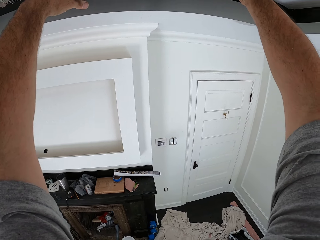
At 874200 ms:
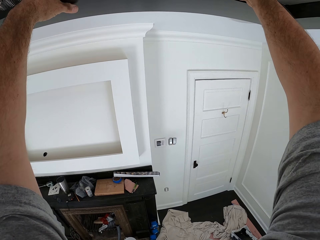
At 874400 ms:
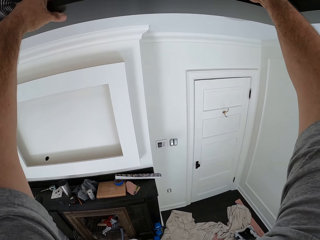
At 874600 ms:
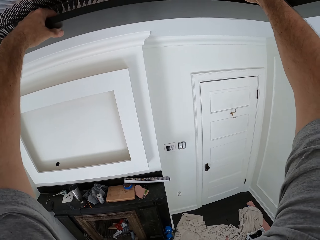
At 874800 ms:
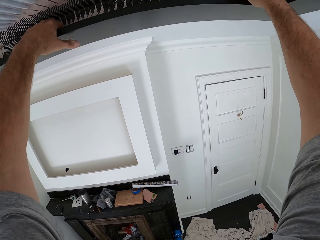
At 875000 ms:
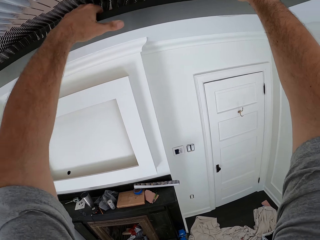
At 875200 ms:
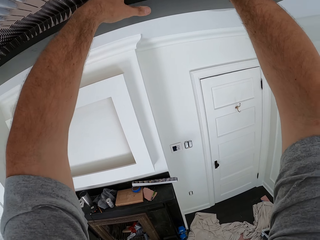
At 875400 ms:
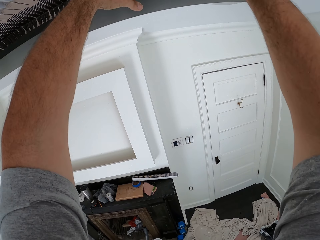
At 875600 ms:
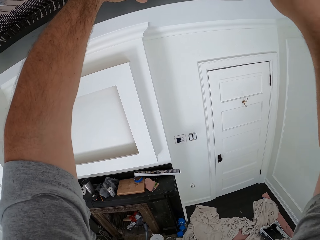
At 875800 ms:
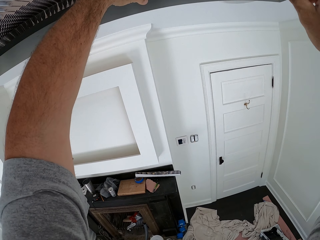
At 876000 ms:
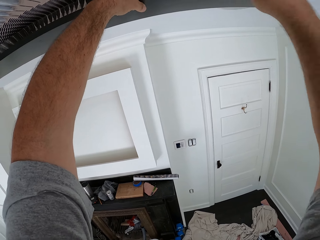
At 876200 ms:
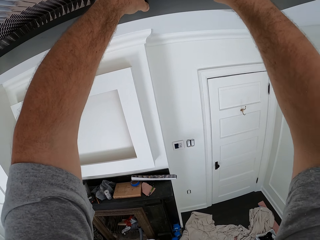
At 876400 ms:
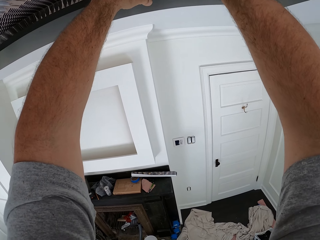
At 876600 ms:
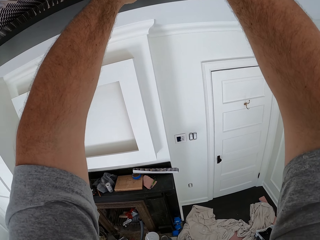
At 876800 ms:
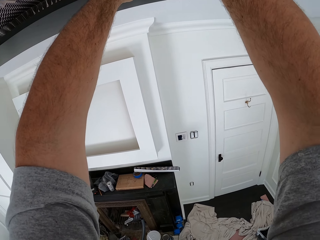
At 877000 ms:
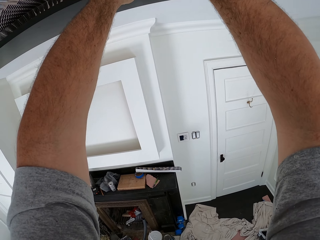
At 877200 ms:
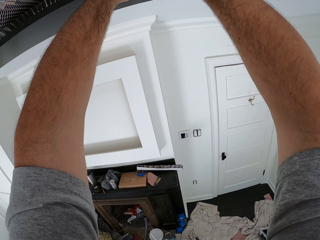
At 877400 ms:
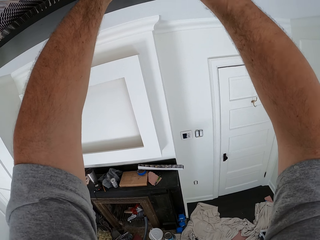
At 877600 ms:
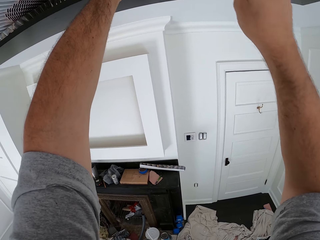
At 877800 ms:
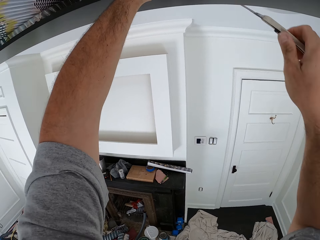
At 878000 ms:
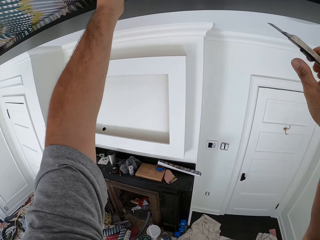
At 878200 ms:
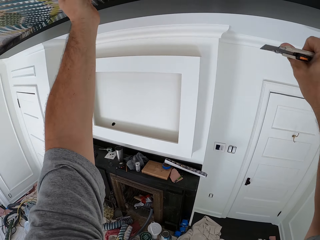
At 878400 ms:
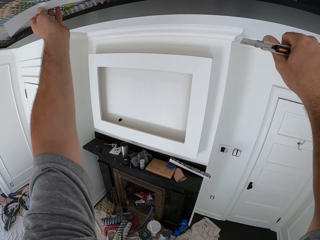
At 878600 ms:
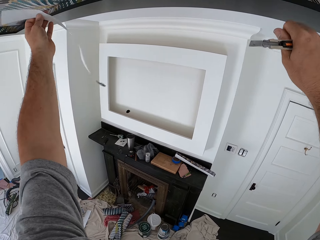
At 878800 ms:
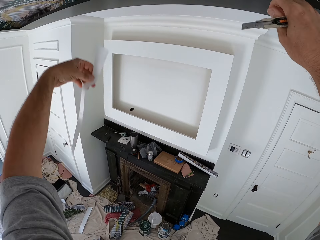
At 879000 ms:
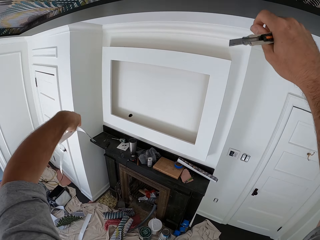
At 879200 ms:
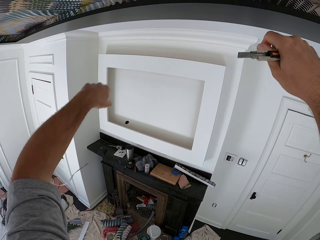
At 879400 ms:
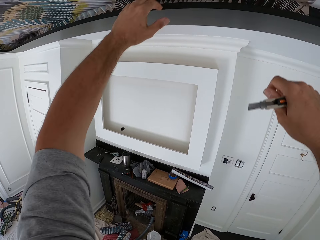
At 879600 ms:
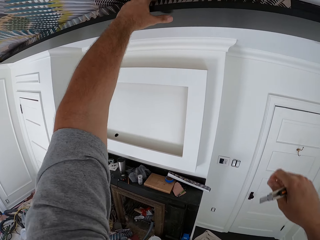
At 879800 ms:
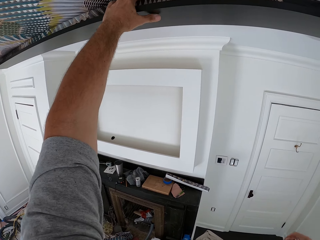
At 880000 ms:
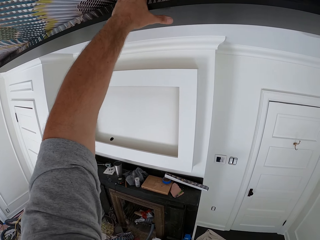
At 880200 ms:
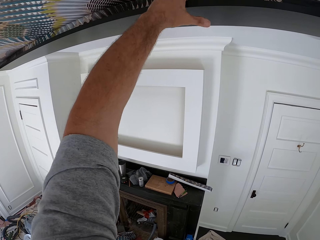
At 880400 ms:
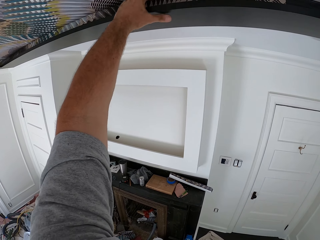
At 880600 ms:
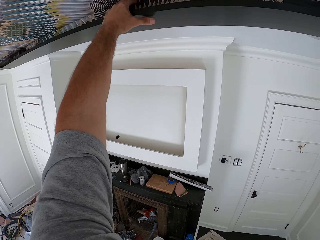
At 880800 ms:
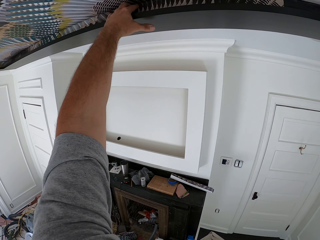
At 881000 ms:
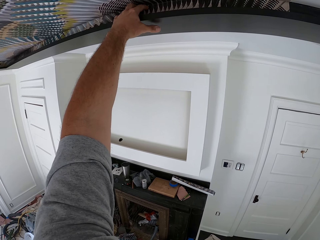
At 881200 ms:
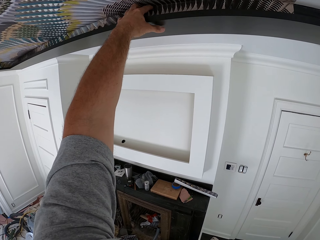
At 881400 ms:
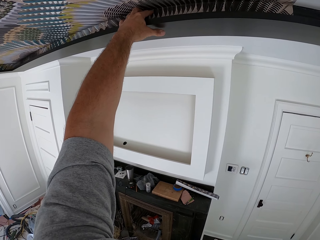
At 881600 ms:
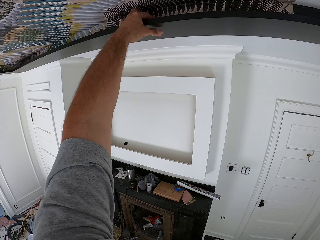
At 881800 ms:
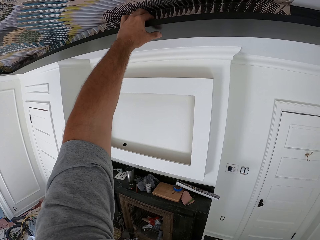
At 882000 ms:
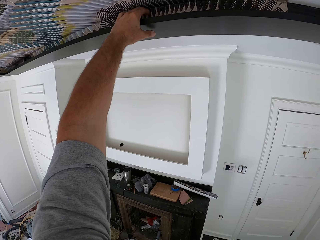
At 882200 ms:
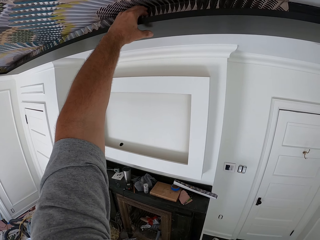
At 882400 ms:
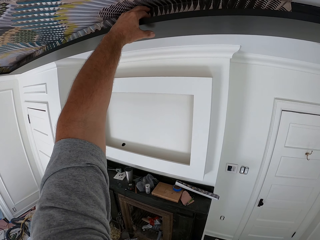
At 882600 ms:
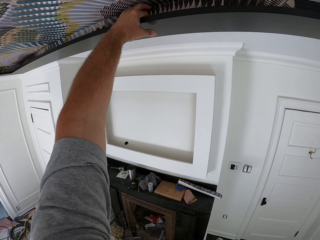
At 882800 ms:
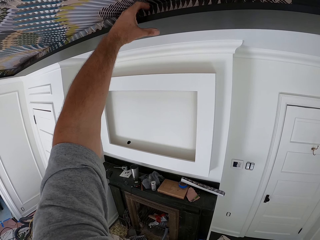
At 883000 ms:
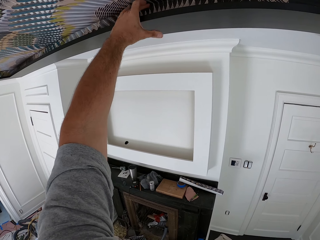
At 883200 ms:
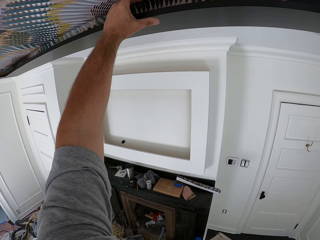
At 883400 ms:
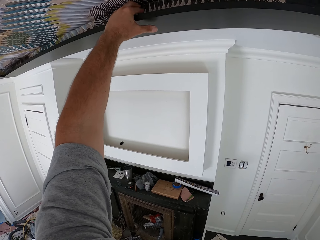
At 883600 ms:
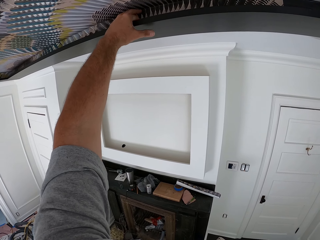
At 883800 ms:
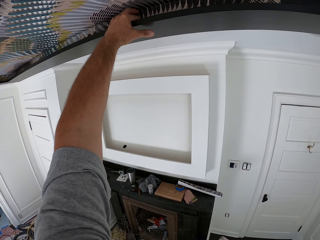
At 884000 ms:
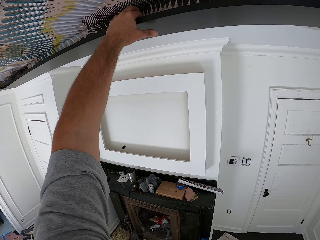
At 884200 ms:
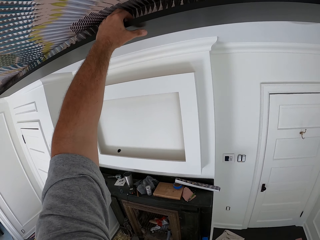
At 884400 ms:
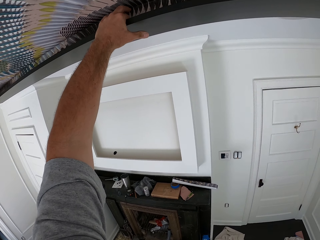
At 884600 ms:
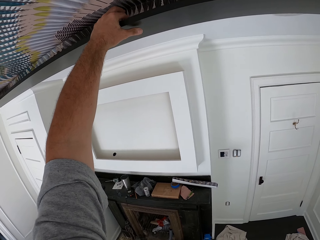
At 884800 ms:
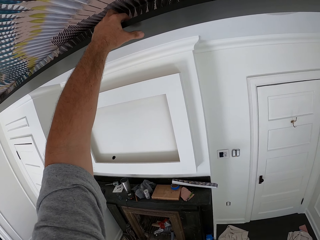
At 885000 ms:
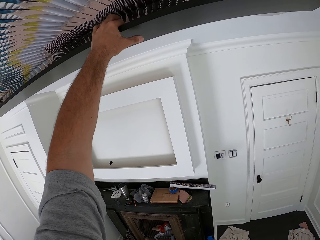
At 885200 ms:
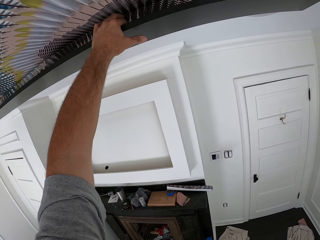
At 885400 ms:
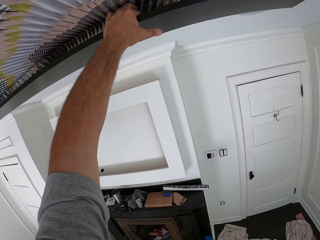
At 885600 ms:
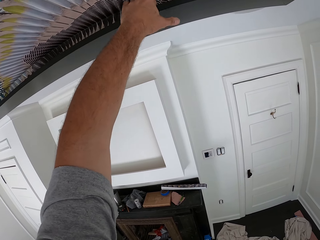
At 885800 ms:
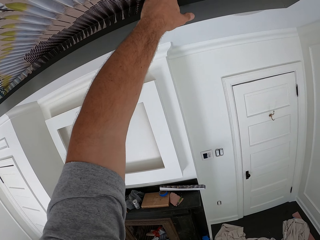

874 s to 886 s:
The camera wearer drops the wallpaper on the floor. He removes a piece of paper from the roof. He touches the wallpaper with his left hand.

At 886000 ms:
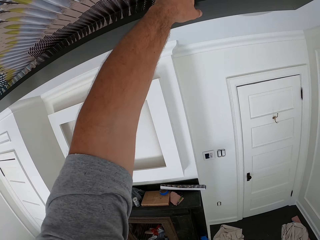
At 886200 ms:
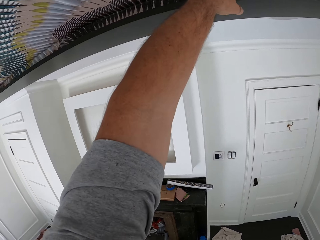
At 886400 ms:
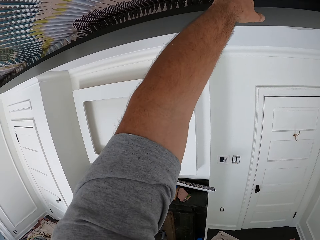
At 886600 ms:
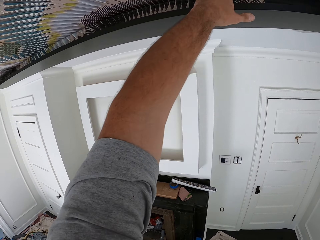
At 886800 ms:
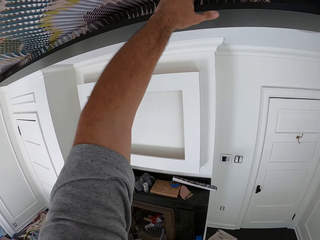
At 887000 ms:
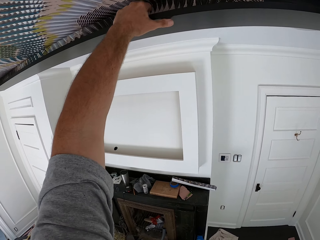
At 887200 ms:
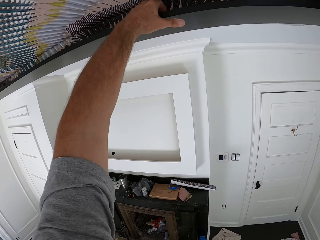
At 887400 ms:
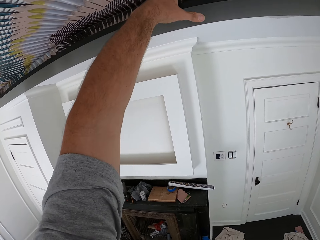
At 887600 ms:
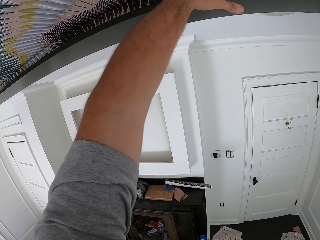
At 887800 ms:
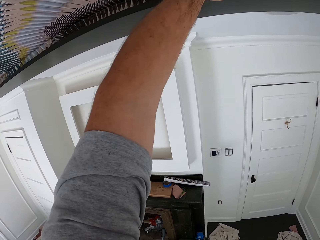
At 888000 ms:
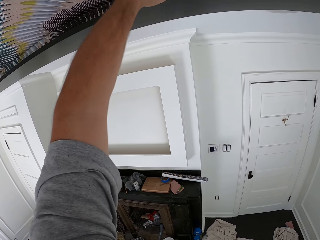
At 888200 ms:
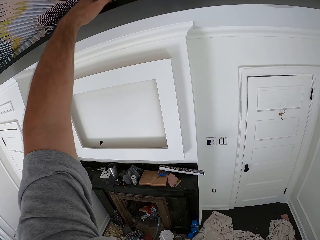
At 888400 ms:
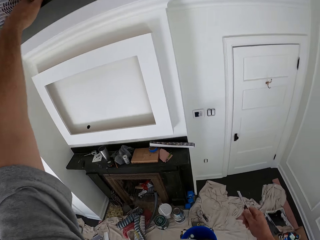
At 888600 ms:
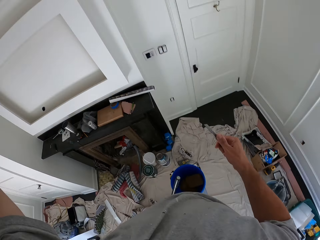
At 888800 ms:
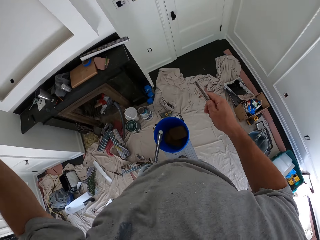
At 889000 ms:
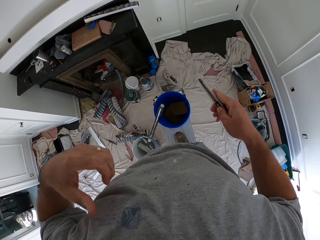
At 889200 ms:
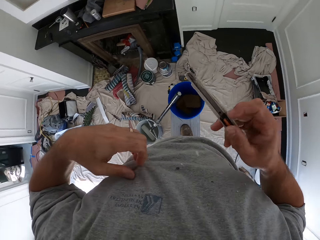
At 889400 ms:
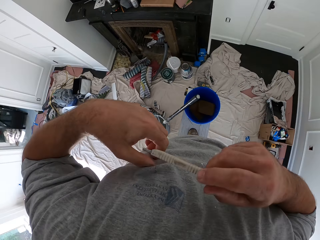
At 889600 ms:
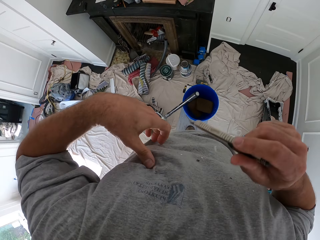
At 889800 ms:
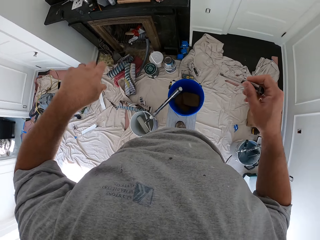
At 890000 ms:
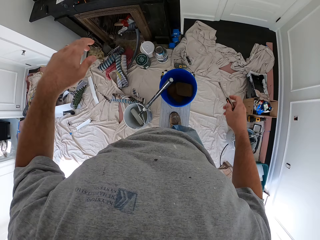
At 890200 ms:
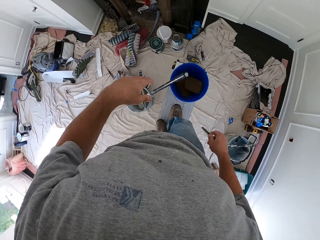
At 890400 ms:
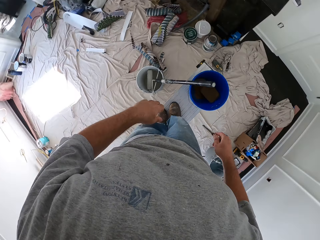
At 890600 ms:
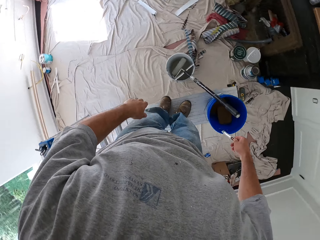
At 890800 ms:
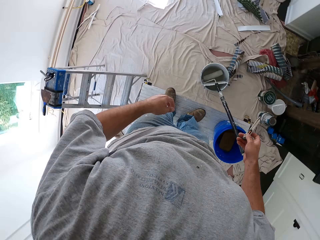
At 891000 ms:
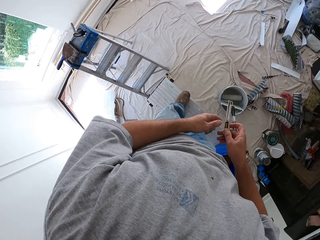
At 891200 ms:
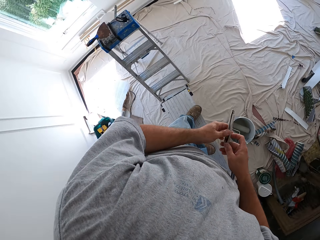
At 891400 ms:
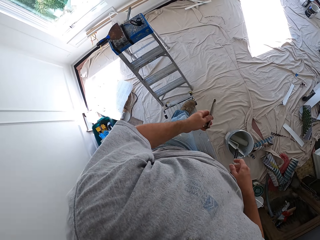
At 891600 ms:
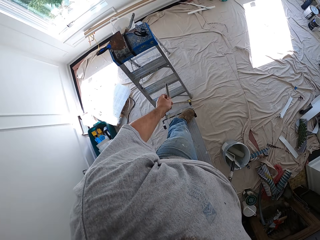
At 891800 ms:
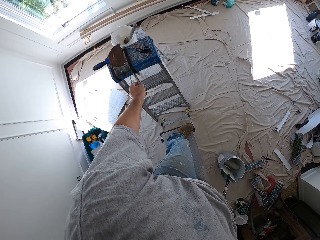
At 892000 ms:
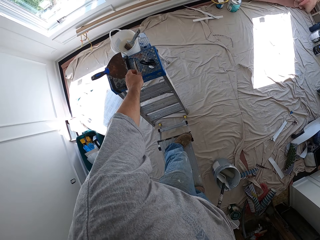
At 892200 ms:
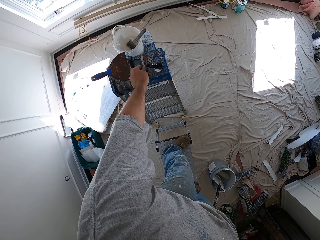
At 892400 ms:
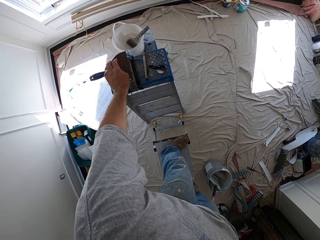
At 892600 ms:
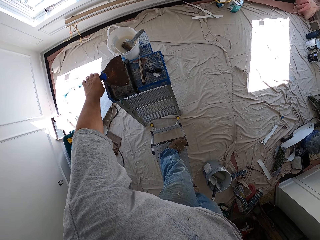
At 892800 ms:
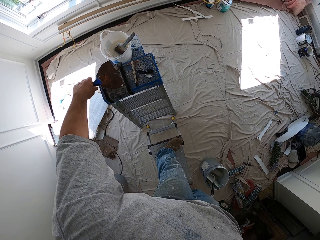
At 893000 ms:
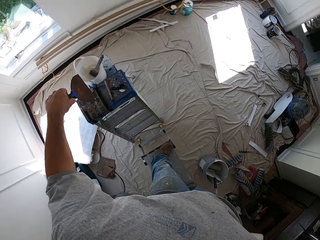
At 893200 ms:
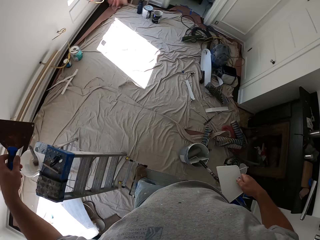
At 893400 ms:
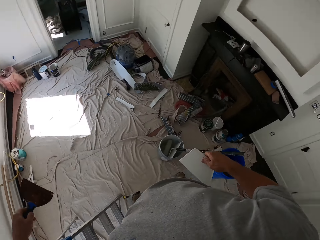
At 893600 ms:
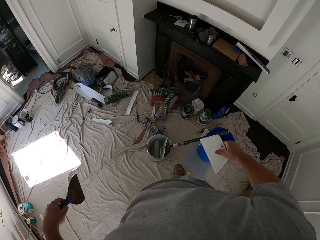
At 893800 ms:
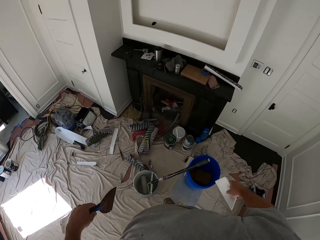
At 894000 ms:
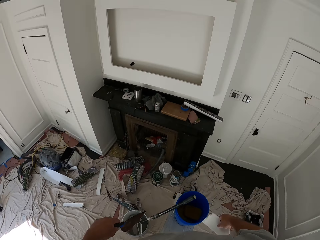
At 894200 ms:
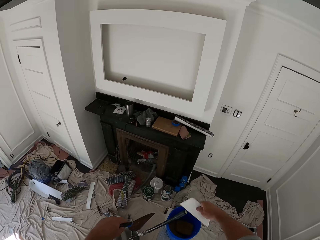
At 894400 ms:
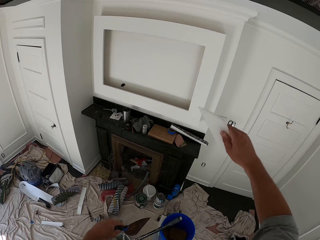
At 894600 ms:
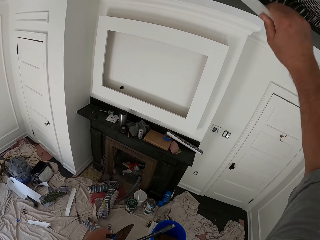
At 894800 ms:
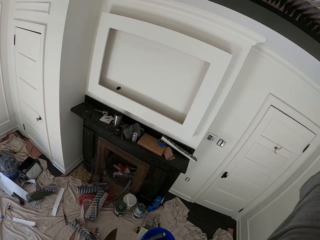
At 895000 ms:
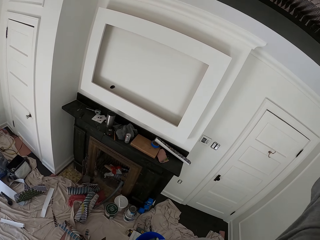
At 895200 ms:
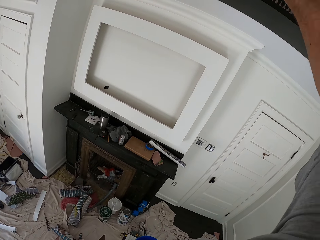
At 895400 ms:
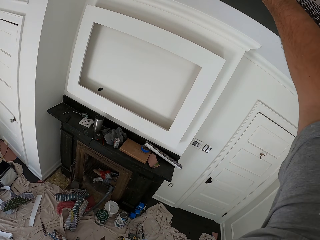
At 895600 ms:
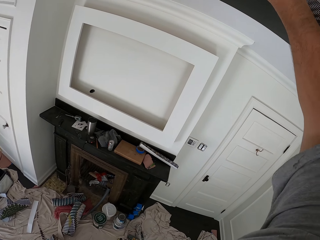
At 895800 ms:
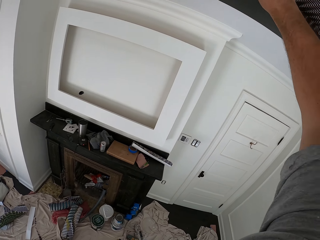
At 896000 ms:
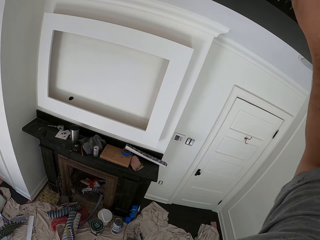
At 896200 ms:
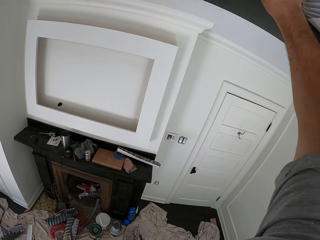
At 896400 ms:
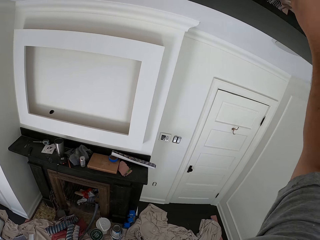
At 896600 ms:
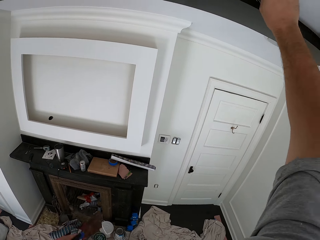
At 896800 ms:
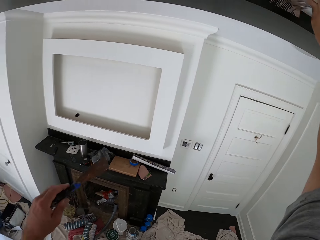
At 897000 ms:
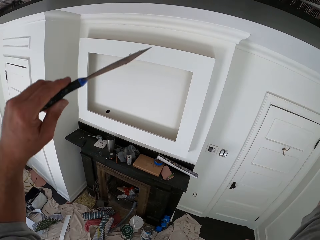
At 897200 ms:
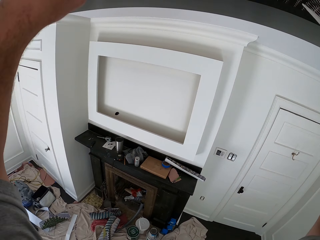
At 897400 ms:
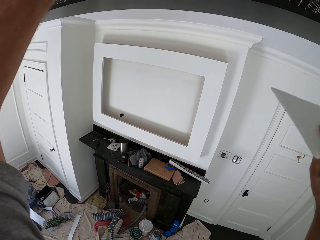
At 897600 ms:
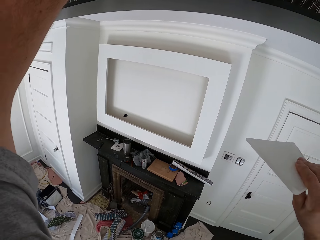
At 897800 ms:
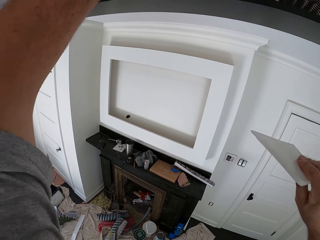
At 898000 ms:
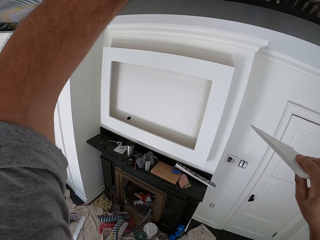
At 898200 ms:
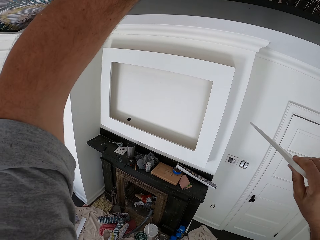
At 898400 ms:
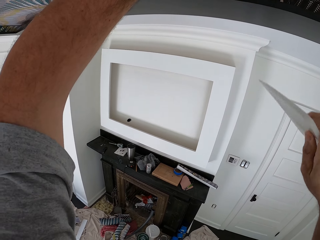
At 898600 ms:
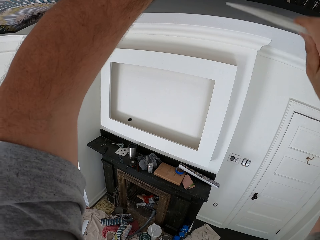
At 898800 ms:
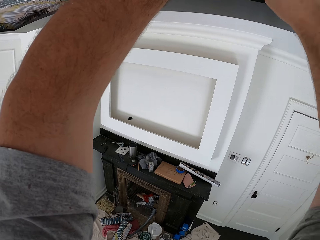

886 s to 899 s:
The camera wearer wipes the chisel on his t-shirt. He places the chisel on the stand. He removes the wallpaper smoother from his pocket. He grabs a wall scraper or putty knife from the stand. He smoothens the wallpaper with the putty knife and the wallpaper smoother. He aligns the ceiling with the flat object. He raises the wall scraper up onto the roof.
